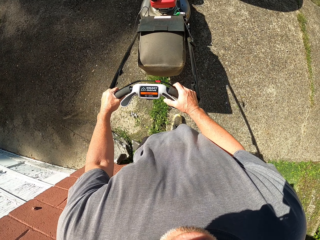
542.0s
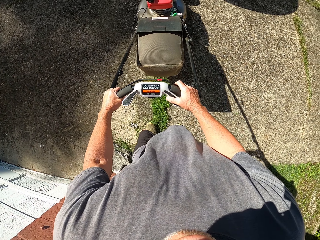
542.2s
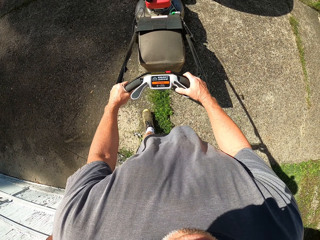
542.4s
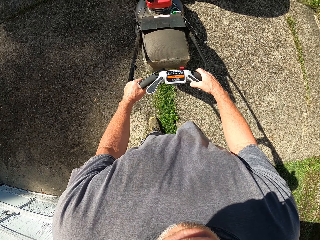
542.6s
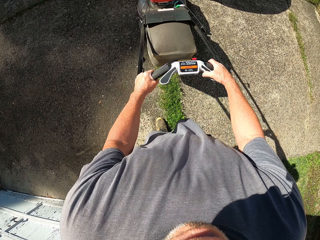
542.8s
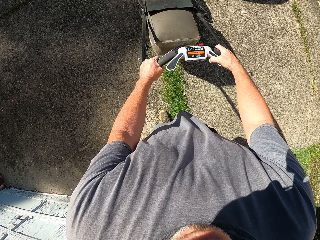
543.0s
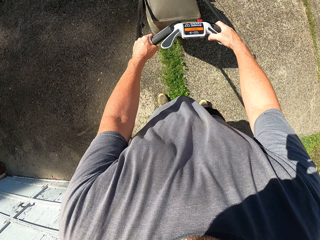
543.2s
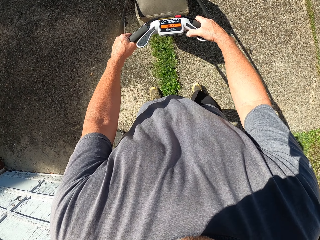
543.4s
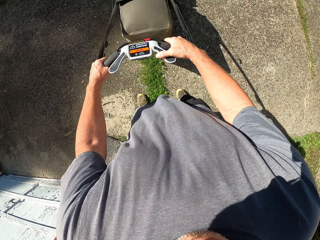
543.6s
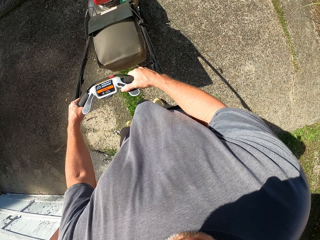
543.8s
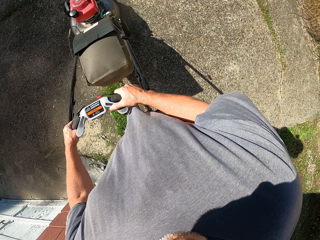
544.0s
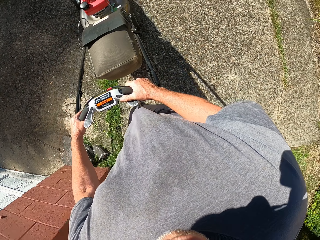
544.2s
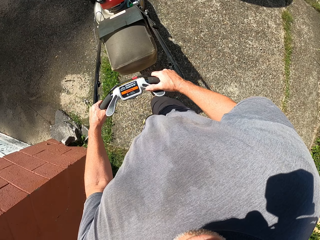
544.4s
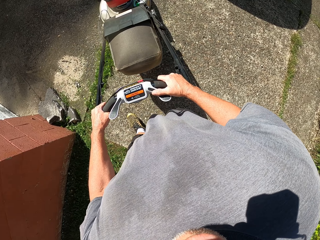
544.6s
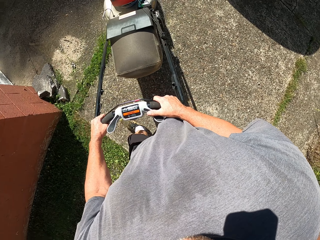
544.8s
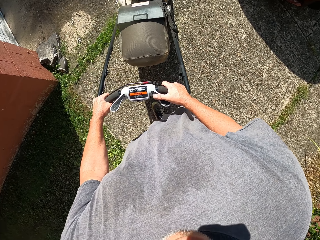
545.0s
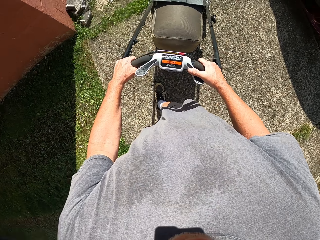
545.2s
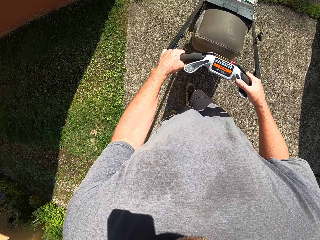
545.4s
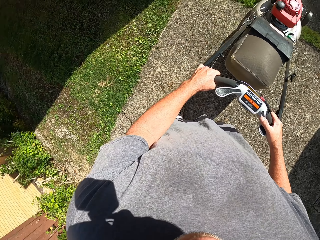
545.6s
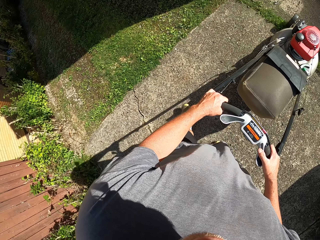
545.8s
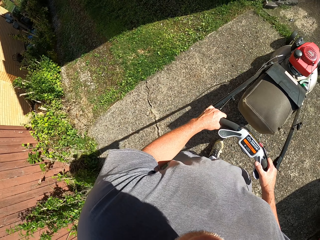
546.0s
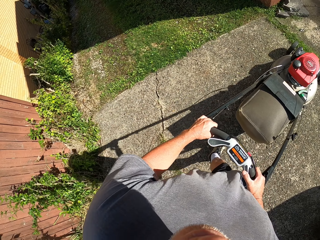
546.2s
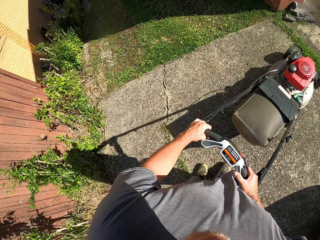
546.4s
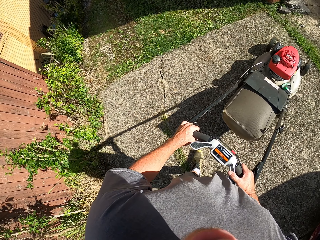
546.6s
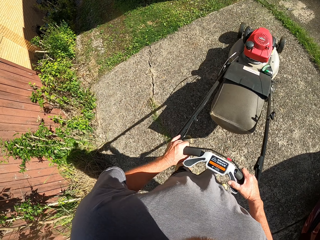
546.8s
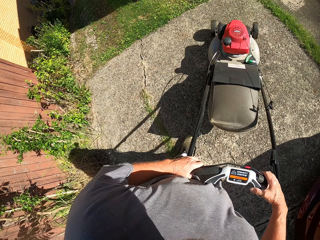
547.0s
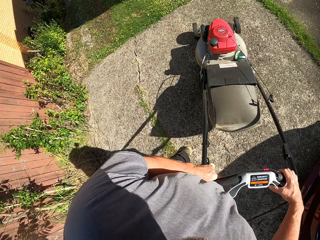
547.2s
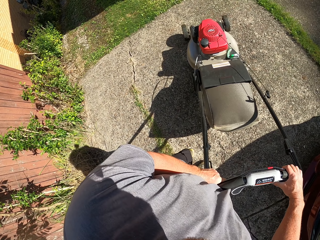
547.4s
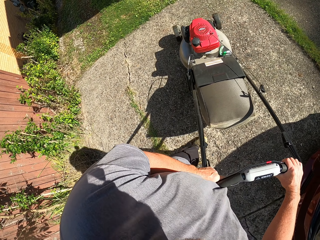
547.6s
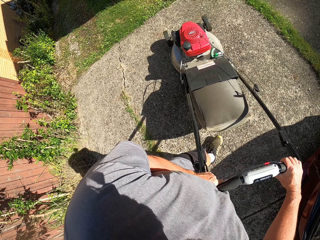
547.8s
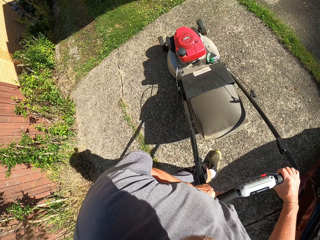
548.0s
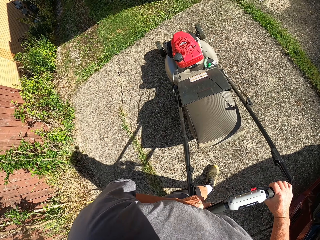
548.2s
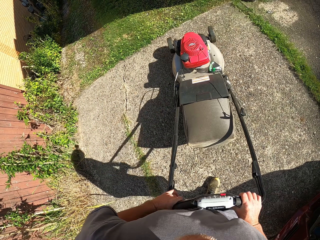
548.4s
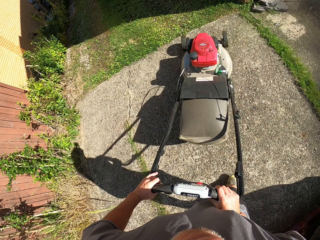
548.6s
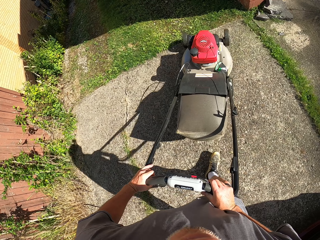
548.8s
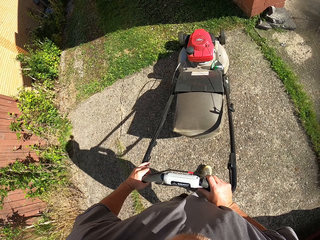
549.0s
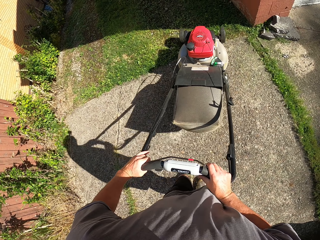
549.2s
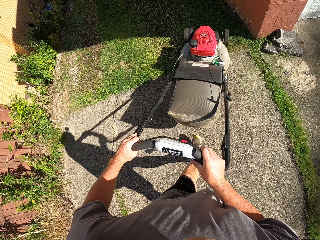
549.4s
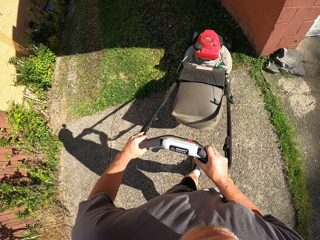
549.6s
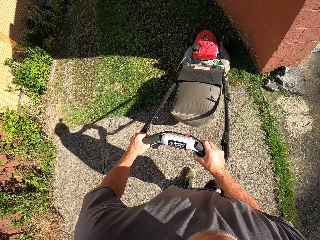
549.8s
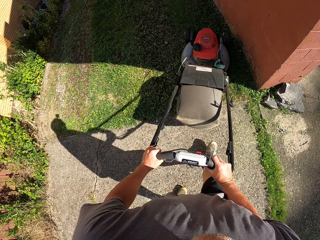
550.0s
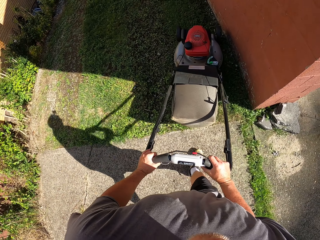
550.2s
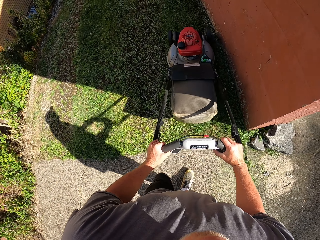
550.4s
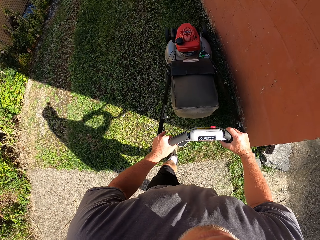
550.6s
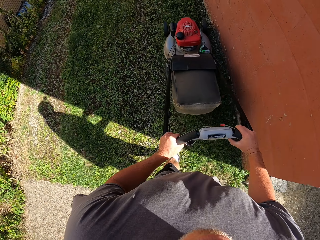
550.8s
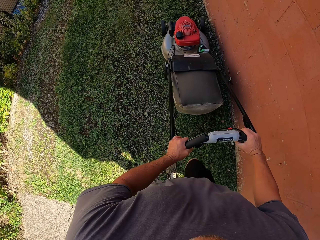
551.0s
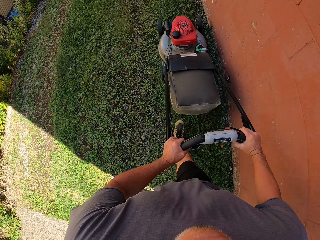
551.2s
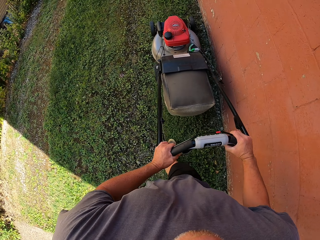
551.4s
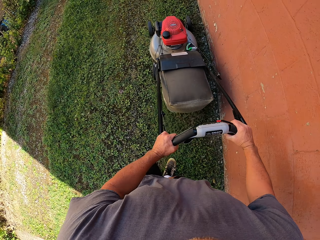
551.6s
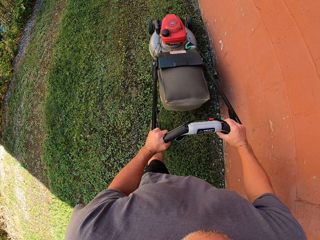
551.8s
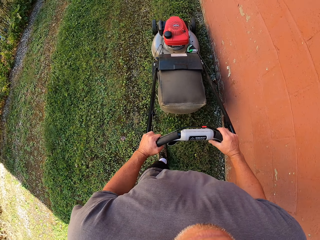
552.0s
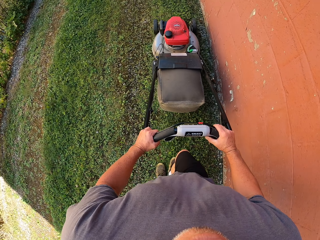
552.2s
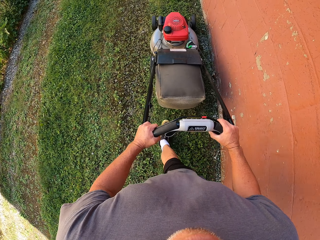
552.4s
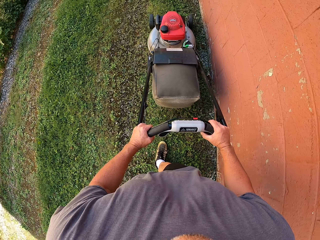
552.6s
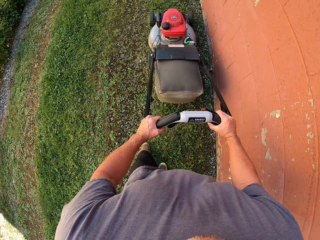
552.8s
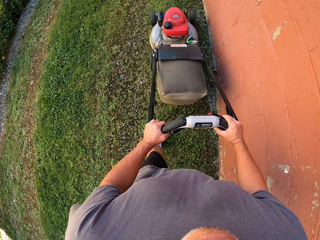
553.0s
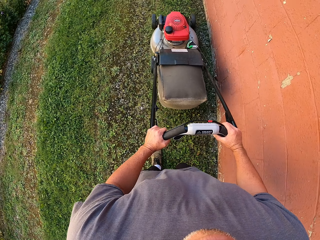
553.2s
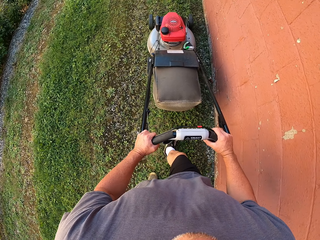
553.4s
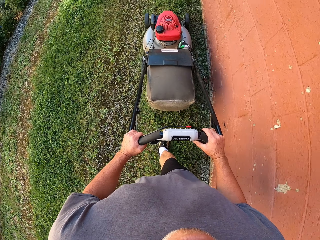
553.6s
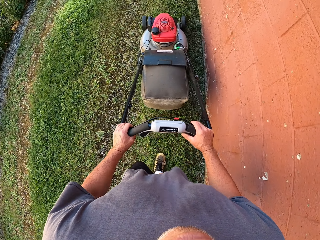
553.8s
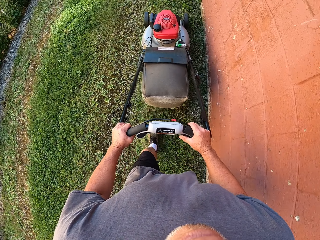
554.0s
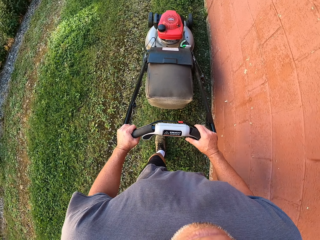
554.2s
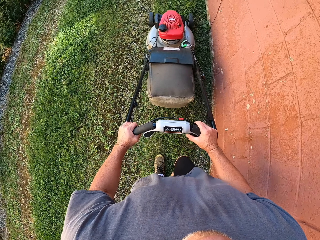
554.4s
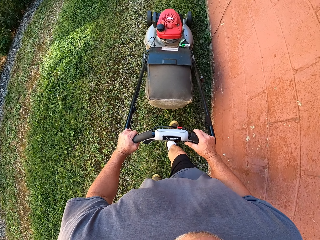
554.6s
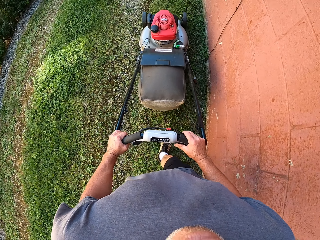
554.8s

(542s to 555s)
The camera wearer pulls back the lawn mower. They mow the grass with the lawn mower.

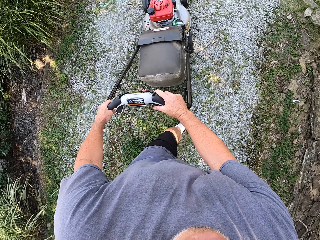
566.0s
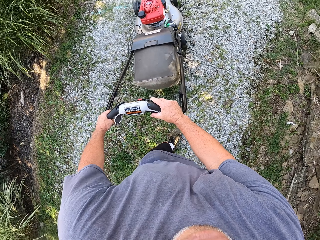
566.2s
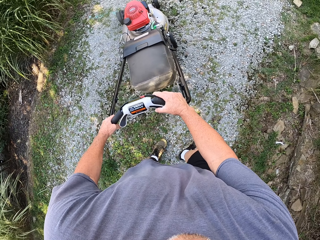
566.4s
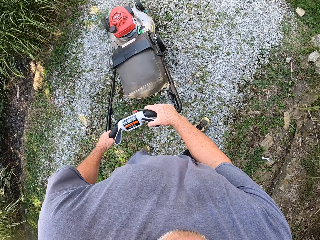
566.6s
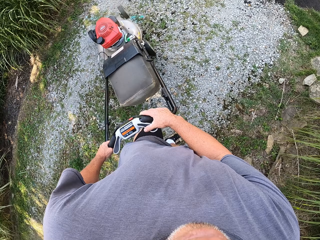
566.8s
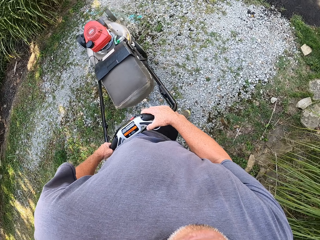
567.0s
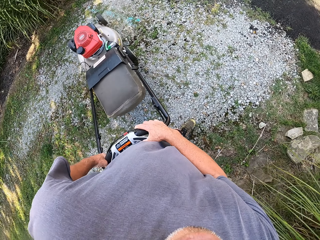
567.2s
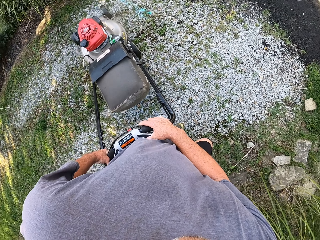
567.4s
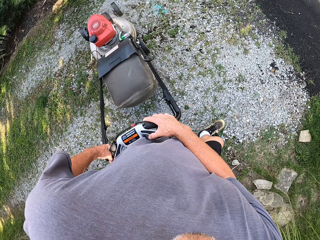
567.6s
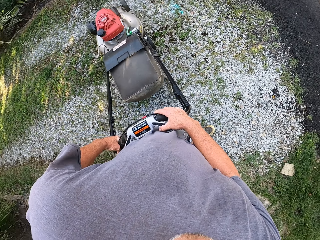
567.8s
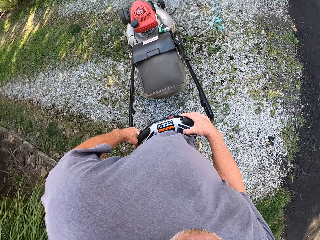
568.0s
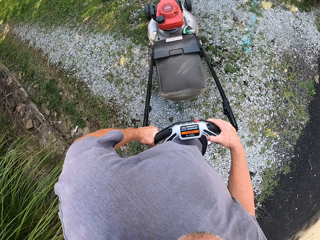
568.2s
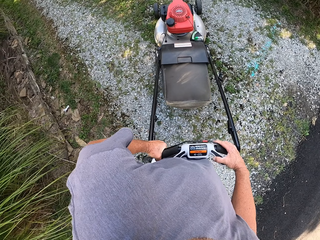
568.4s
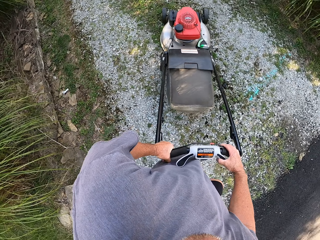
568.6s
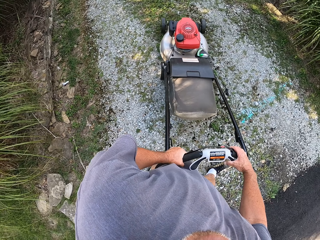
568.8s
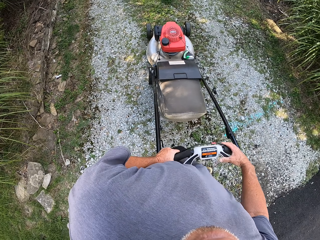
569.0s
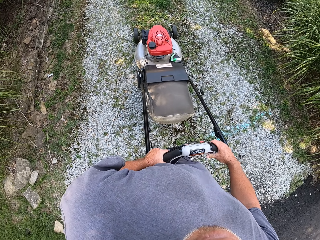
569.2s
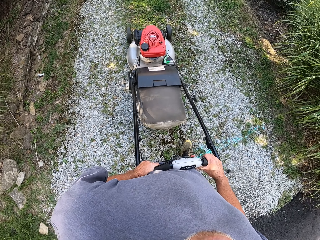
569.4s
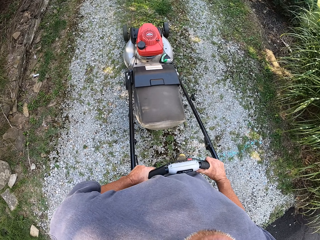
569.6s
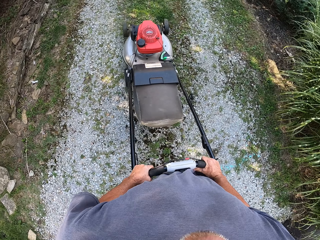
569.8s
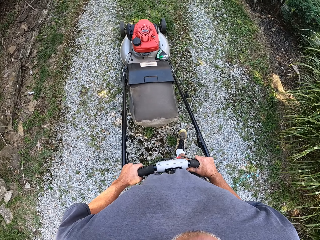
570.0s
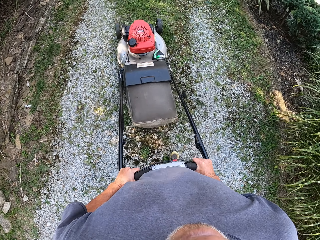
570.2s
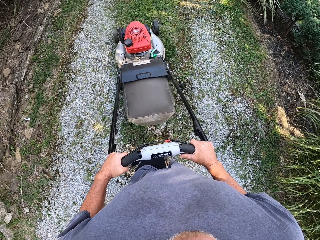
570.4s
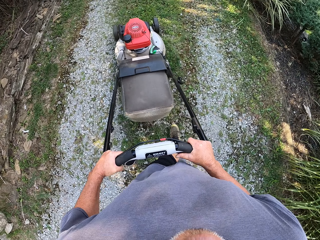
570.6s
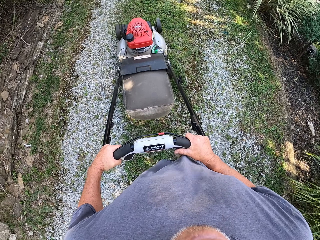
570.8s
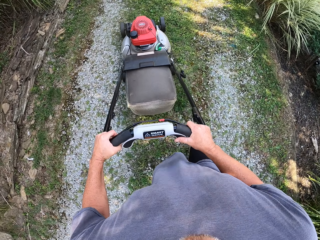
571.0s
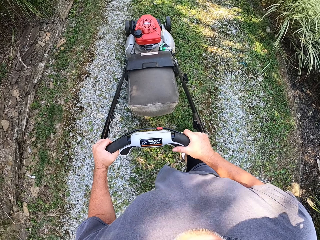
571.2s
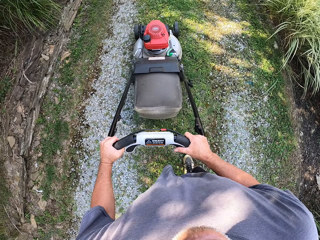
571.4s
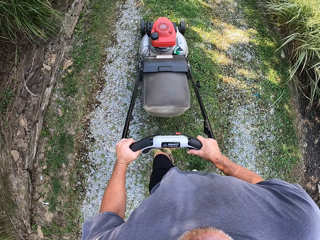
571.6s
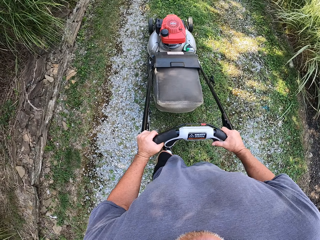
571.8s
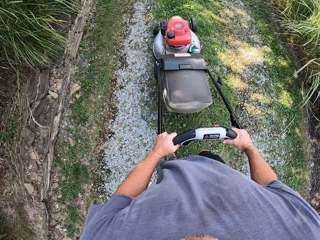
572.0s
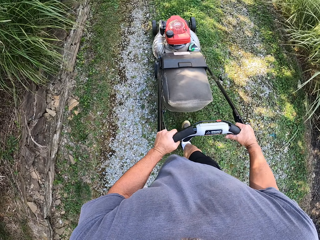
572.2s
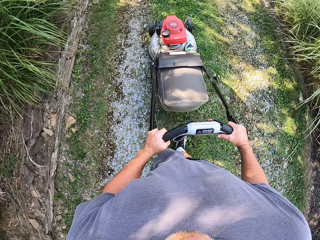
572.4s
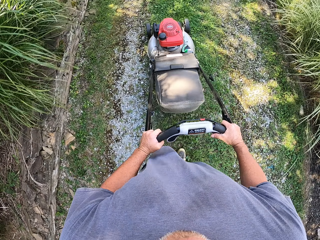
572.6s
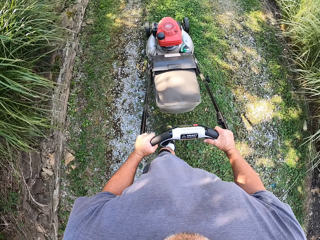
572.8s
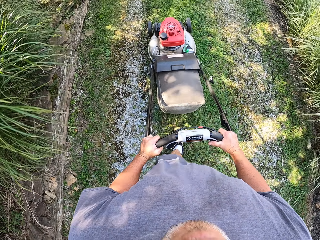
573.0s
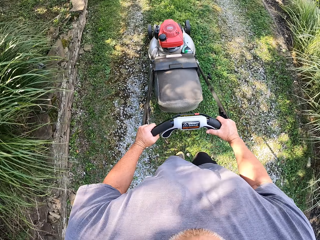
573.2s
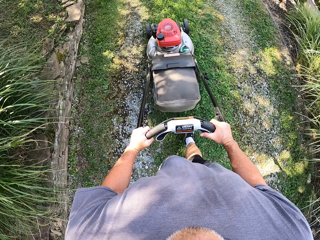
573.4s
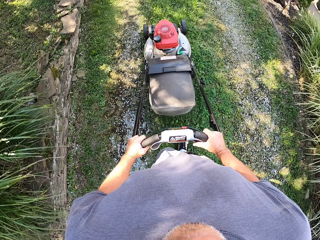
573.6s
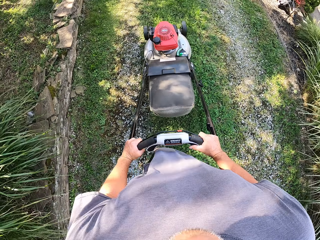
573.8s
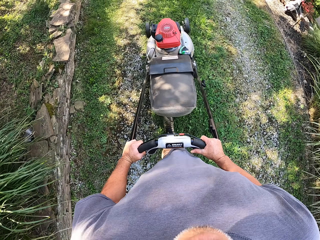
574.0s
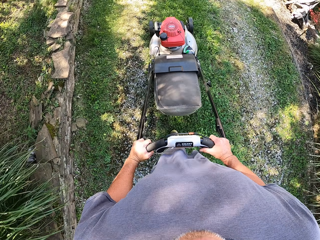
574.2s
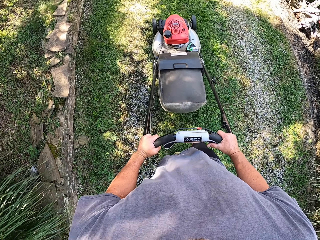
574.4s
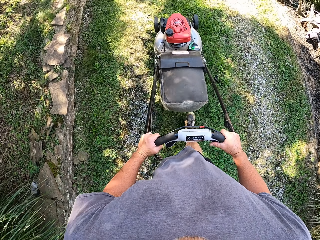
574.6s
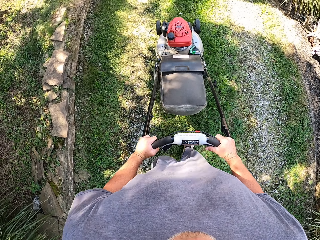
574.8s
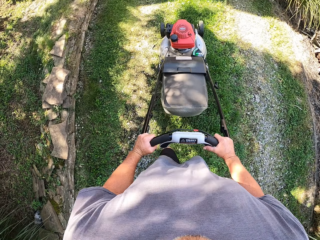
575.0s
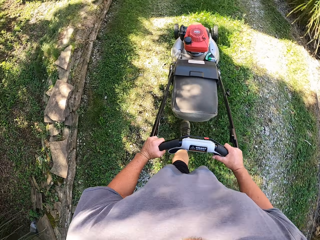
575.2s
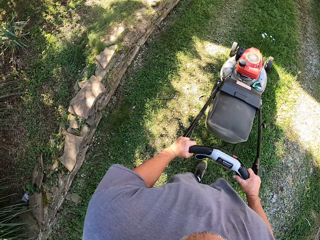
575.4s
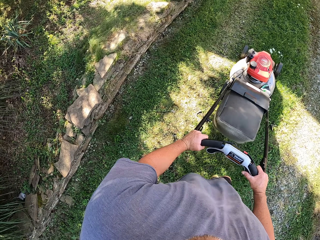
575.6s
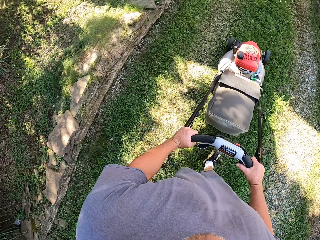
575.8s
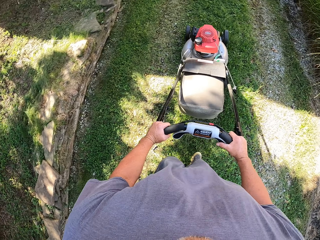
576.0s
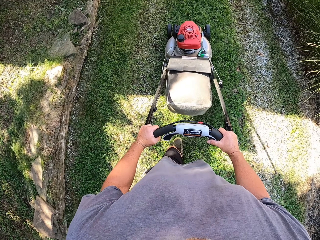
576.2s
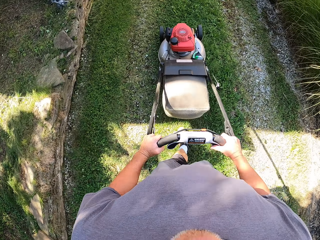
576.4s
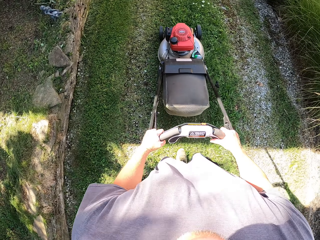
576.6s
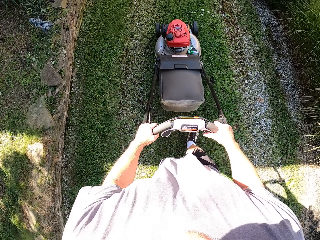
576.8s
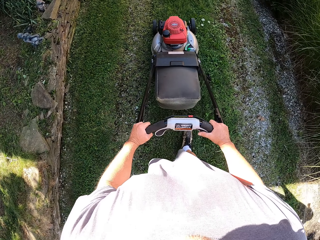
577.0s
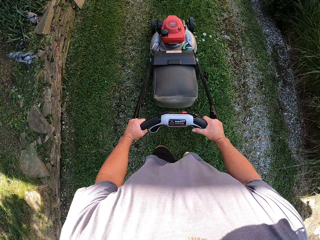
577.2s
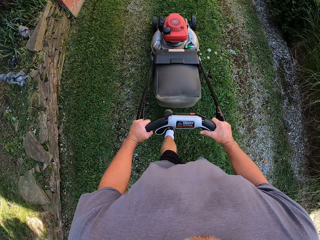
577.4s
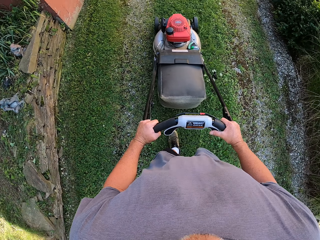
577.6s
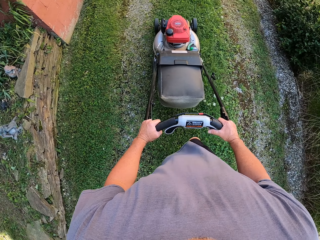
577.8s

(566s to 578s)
The camera wearer turns around. They trim grass with a lawnmower.
